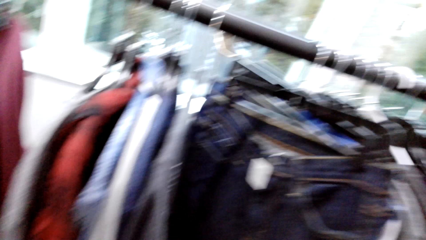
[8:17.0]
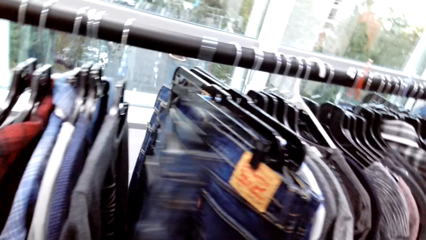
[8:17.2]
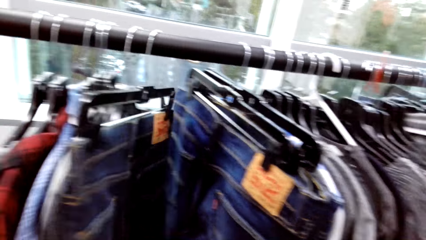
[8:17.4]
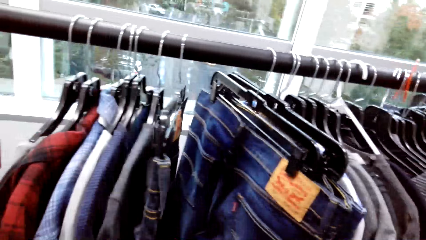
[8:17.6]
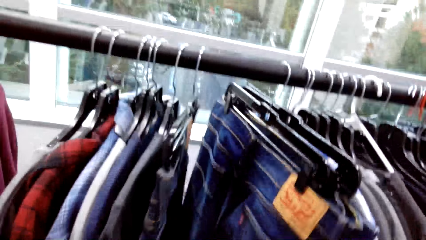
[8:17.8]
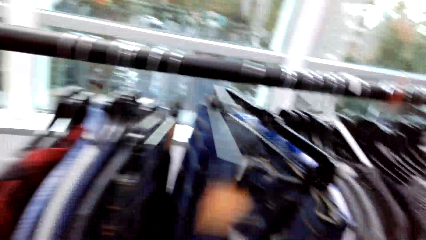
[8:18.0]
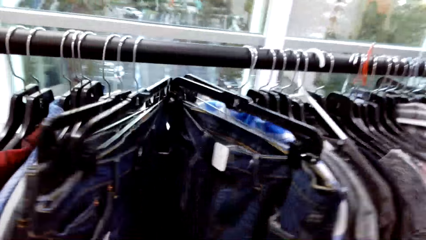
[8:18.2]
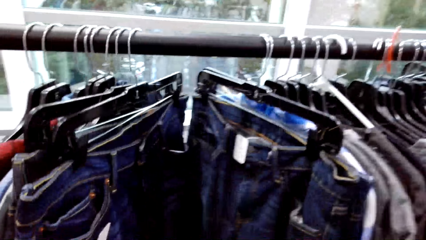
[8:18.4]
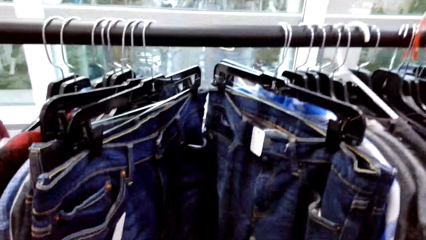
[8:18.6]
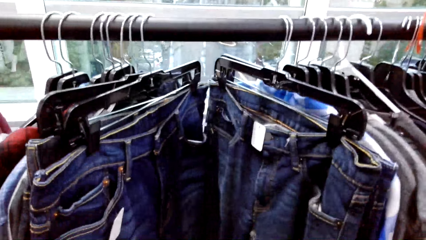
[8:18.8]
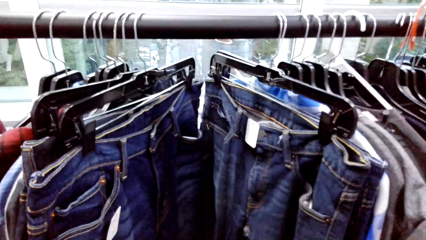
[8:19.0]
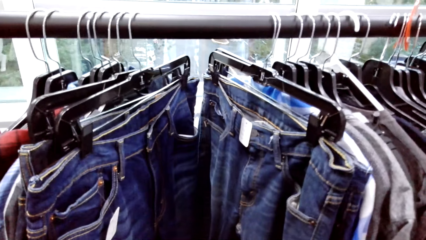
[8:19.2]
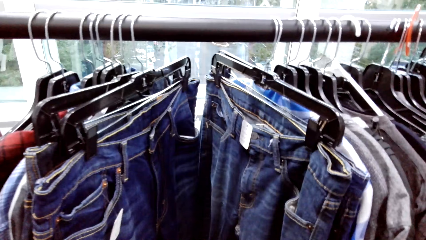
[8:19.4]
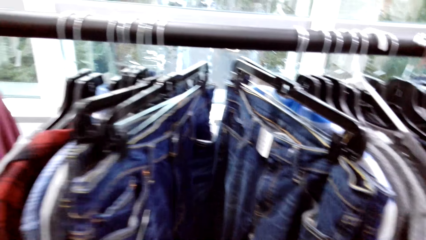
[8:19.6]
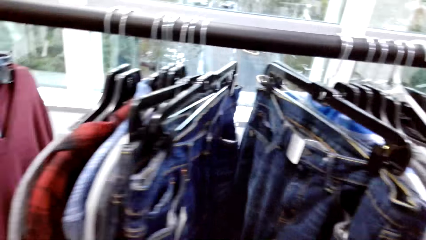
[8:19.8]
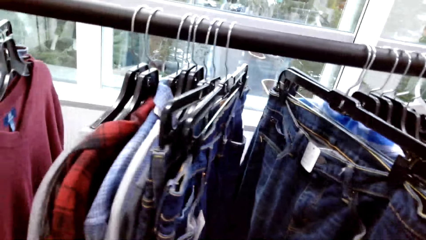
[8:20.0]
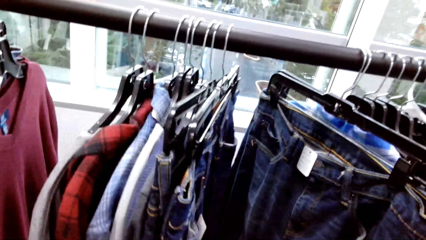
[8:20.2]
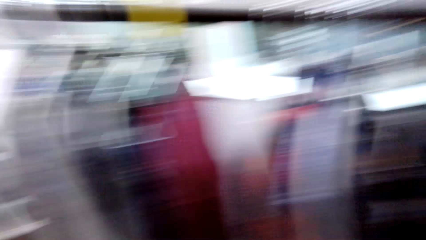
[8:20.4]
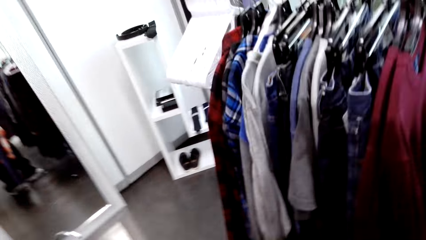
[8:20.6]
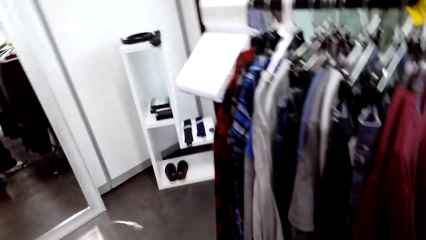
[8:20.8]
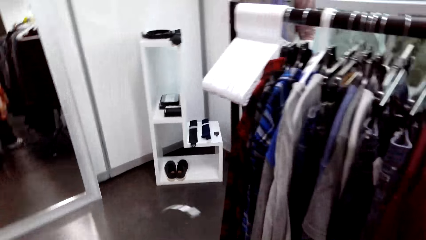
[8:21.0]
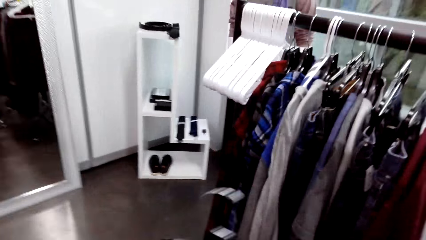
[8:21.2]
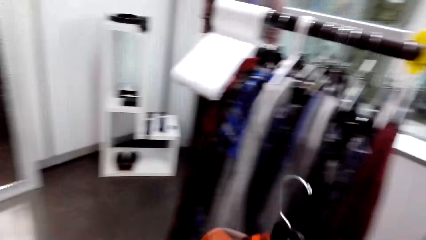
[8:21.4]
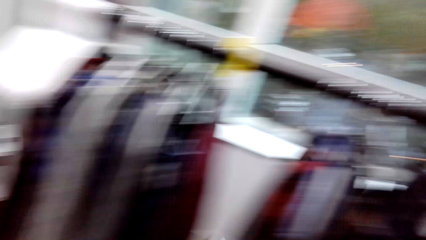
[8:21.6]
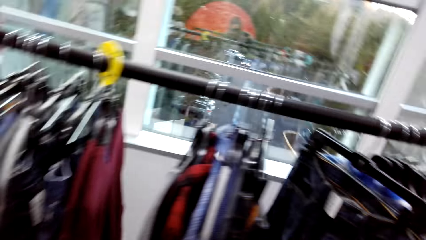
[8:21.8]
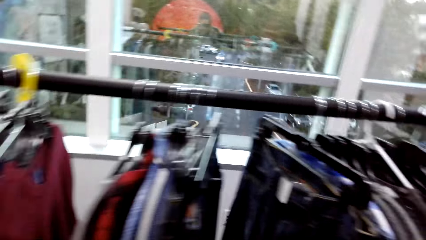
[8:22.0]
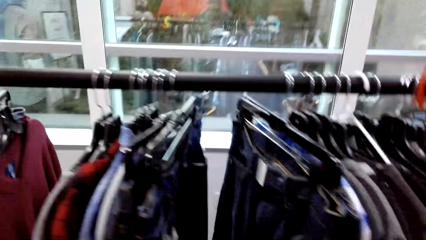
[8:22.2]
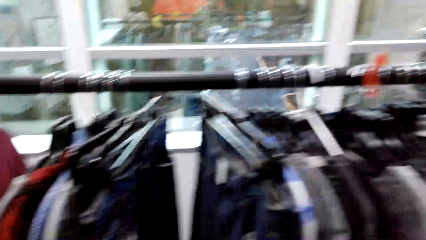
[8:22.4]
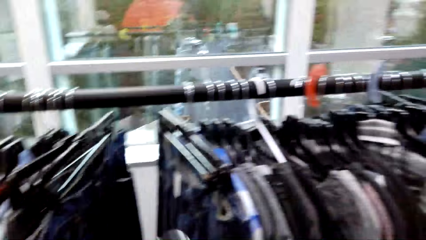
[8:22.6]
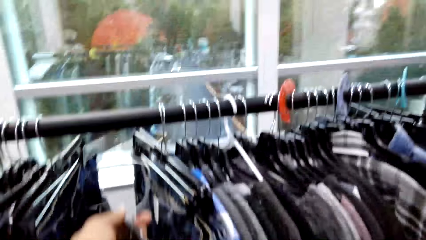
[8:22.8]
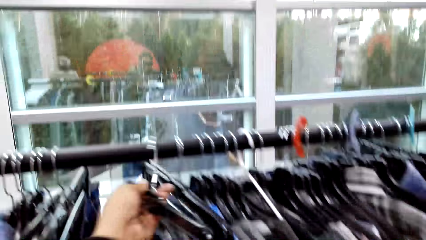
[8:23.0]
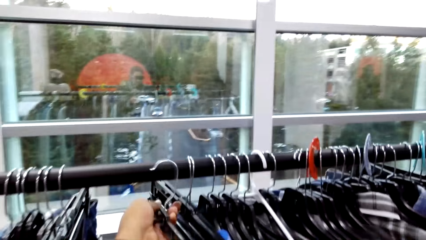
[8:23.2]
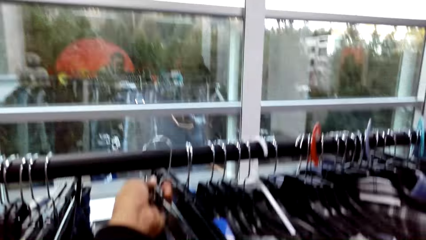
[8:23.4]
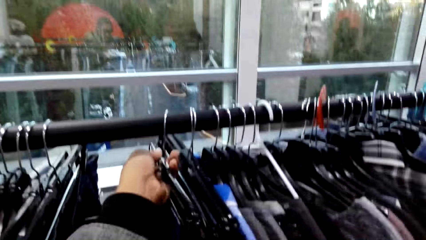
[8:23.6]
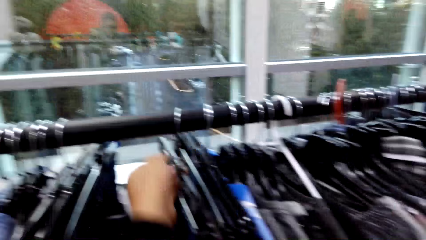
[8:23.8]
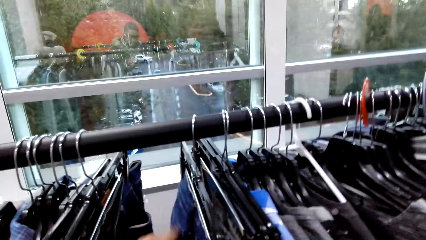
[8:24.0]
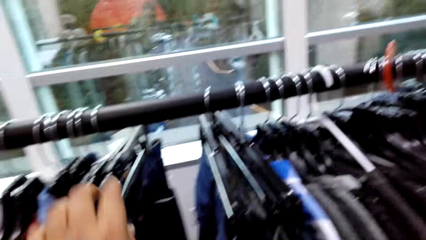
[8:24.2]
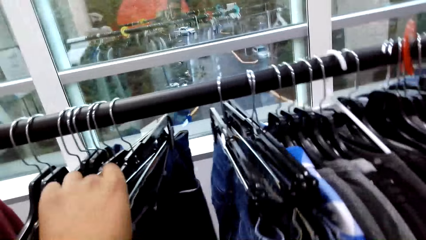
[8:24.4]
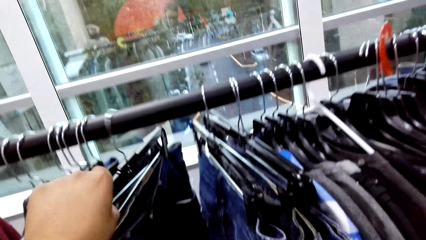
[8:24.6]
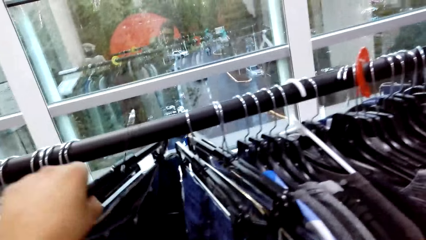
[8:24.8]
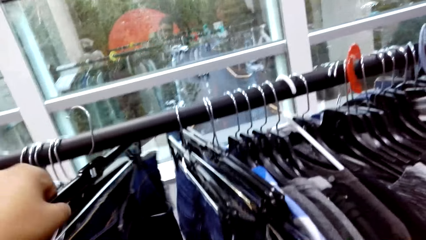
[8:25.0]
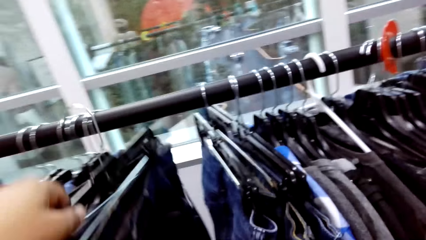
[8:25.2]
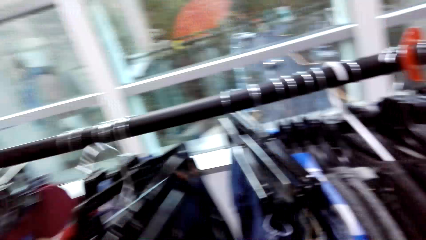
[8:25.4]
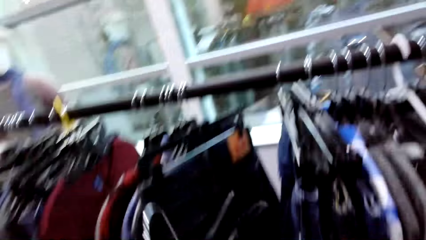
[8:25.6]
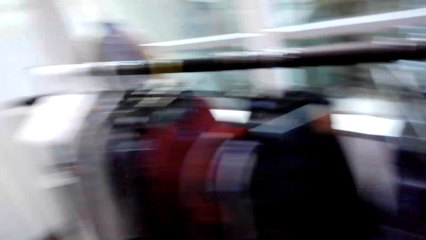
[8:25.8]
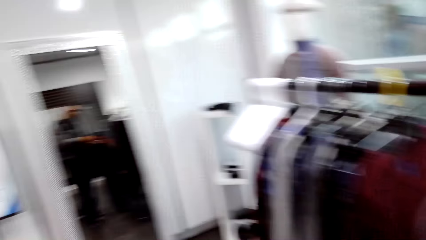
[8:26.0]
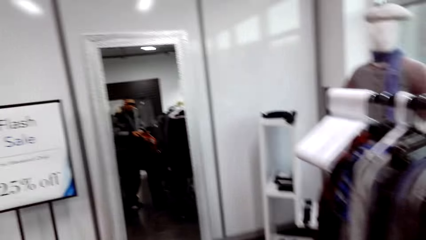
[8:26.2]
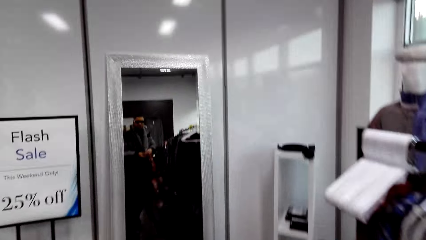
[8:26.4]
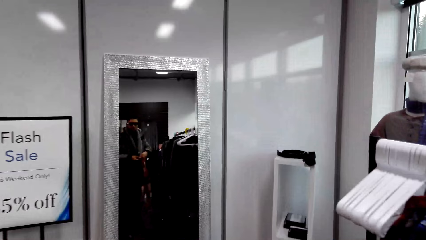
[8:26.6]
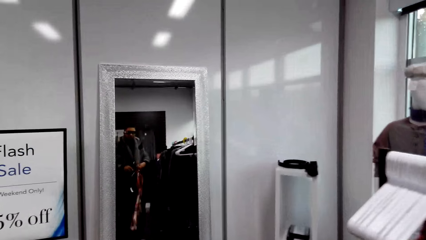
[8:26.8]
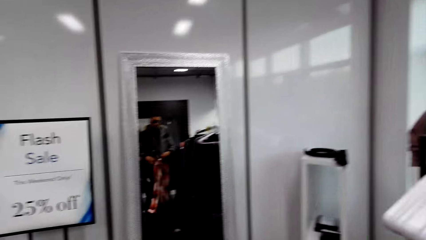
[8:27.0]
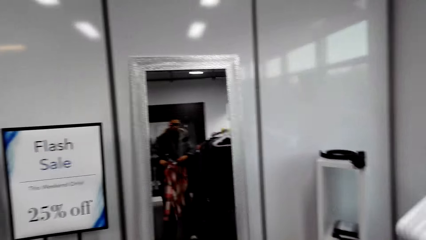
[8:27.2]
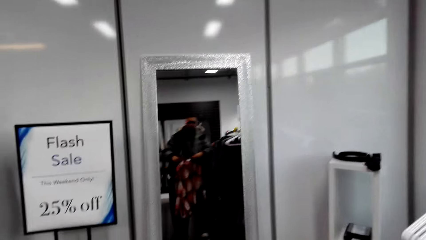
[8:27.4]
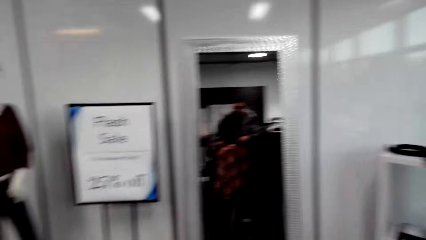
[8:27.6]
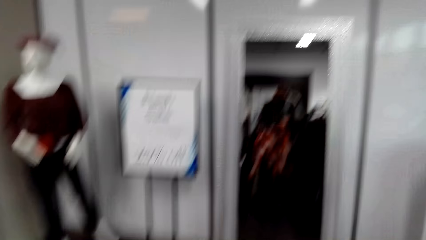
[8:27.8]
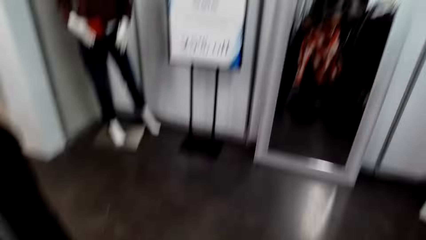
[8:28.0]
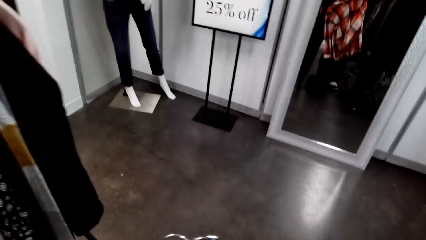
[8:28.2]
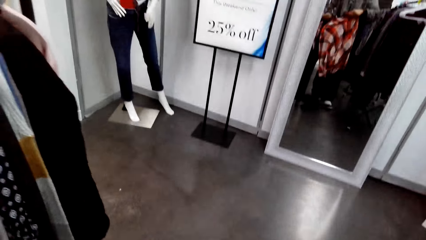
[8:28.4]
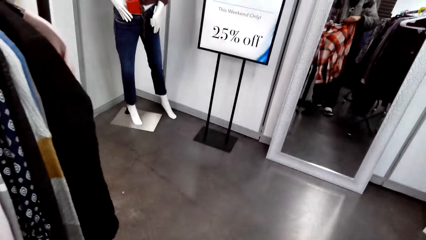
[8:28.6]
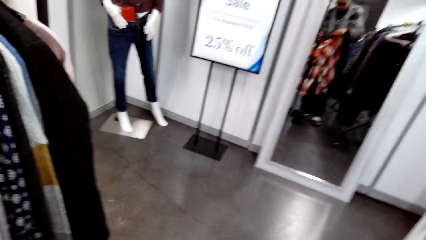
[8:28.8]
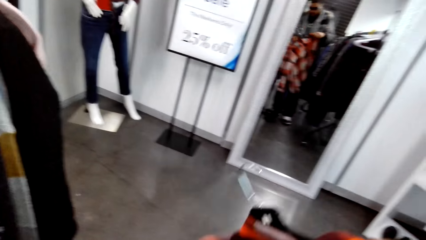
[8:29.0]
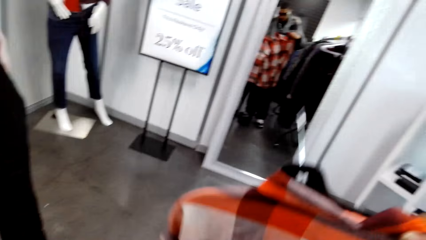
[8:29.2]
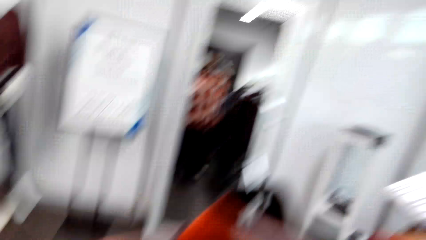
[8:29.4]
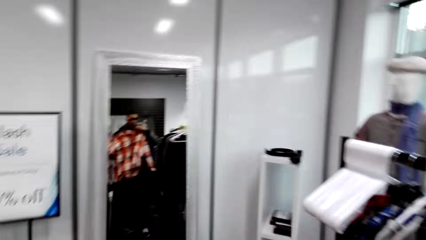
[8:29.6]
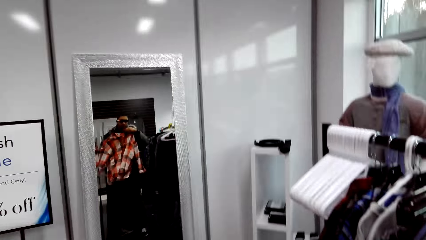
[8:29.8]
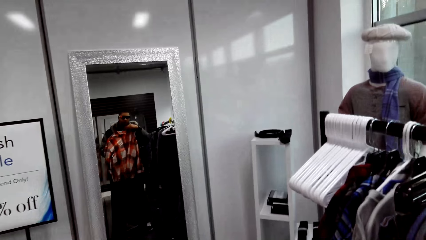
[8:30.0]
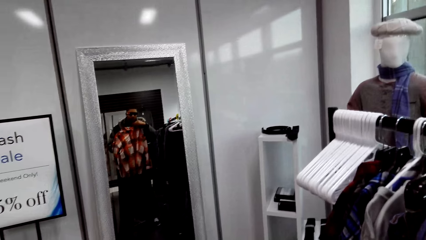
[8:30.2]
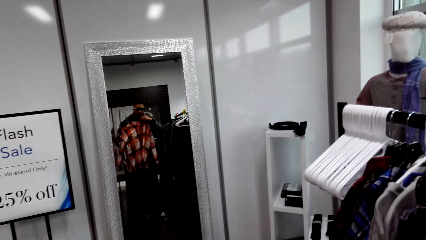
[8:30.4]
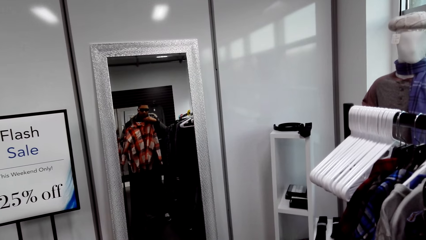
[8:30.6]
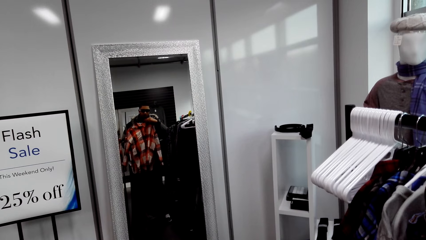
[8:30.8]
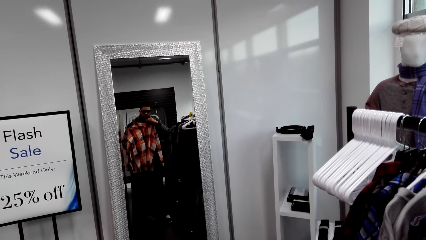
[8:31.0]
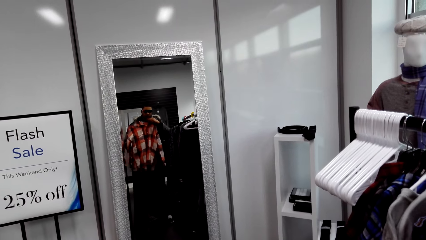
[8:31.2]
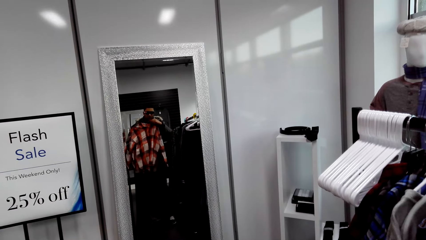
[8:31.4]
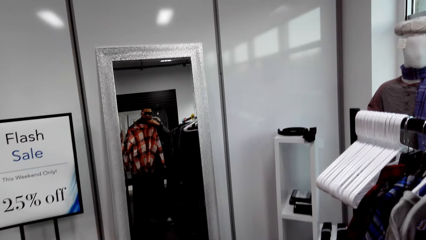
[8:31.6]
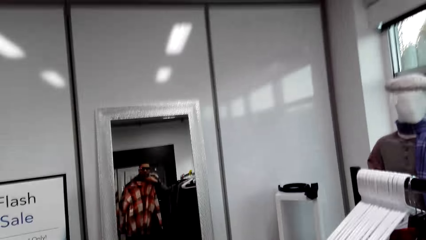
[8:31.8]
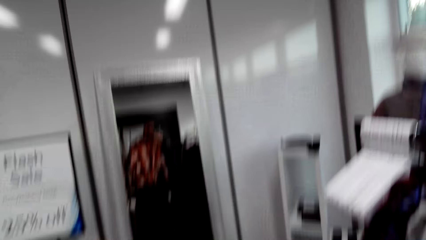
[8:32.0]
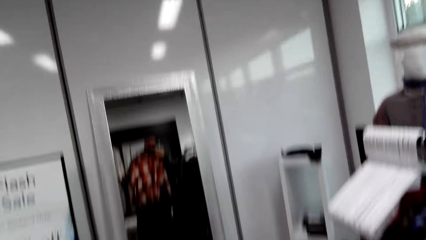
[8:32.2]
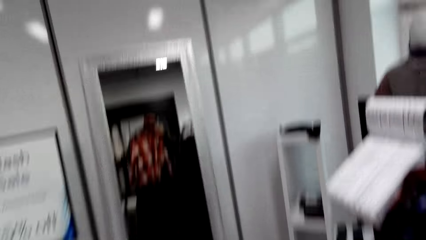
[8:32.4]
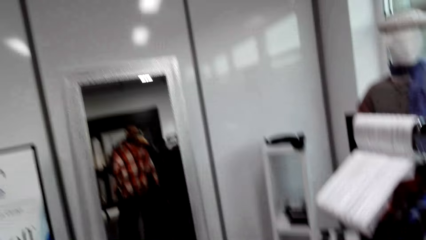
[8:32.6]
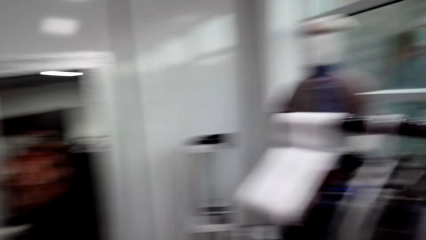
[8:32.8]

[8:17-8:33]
The camera wearer moves the jean trouser on the cloth rack with his right hand. He selects cloths in the boutique. He moves the jean trouser on the cloth rack with his right hand again. He hangs the jean trouser in his left hand on the cloth rack. He picks a jean from the cloth rack with his left hand. He looks at himself in the mirror.
